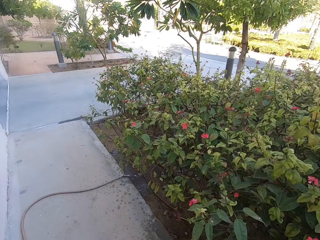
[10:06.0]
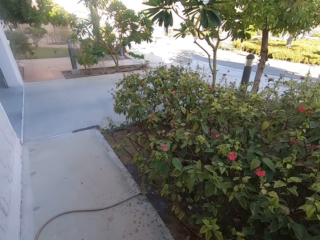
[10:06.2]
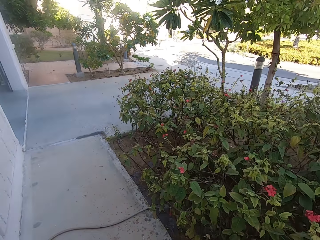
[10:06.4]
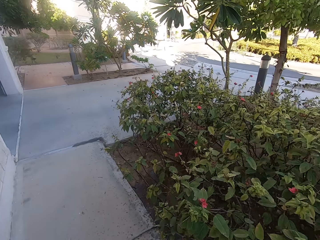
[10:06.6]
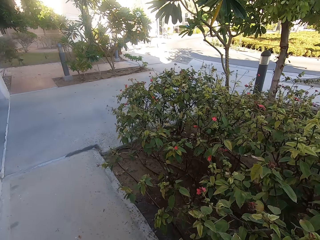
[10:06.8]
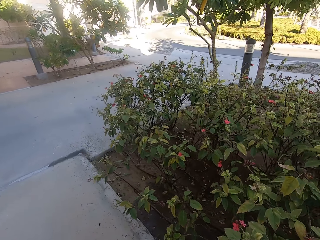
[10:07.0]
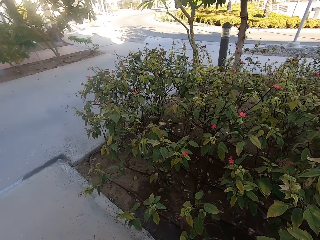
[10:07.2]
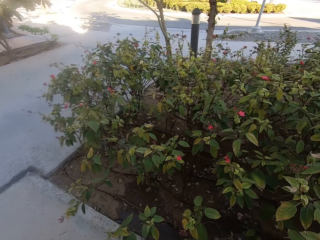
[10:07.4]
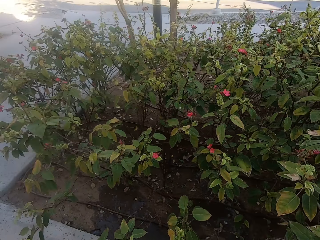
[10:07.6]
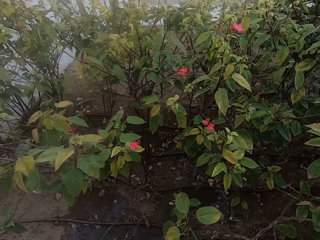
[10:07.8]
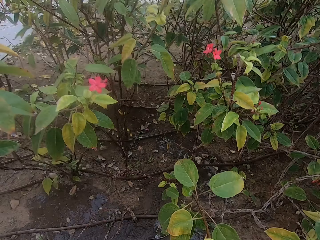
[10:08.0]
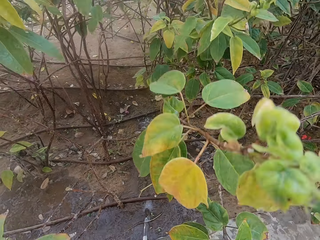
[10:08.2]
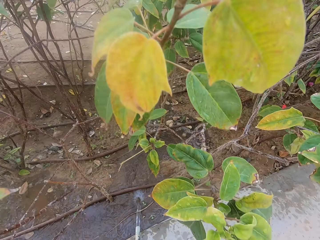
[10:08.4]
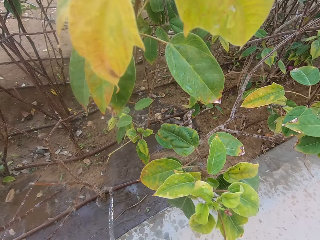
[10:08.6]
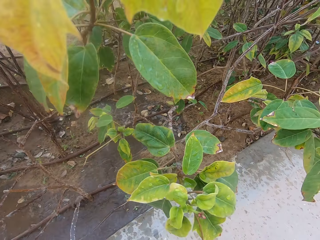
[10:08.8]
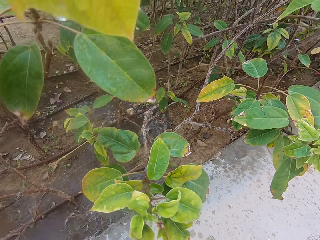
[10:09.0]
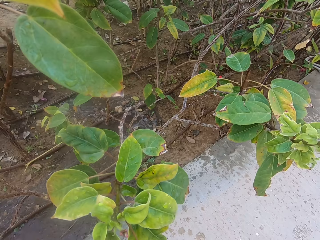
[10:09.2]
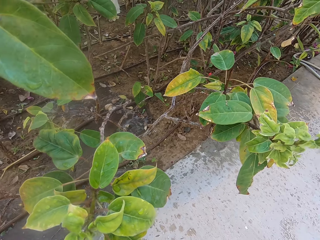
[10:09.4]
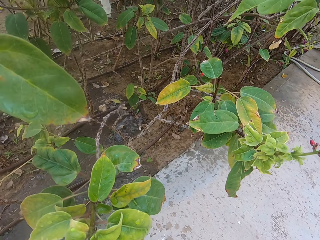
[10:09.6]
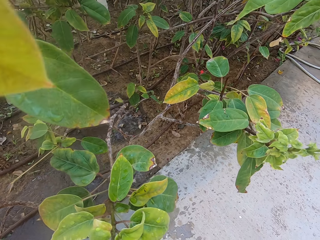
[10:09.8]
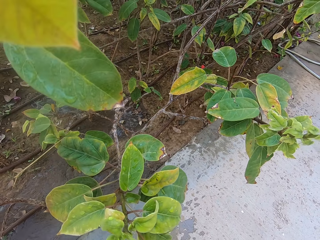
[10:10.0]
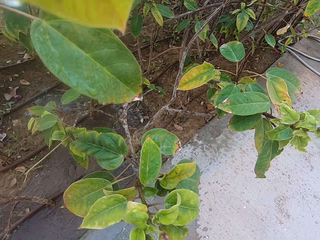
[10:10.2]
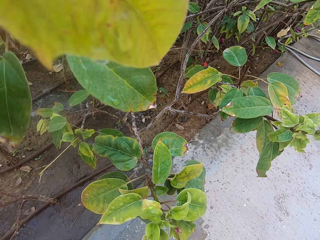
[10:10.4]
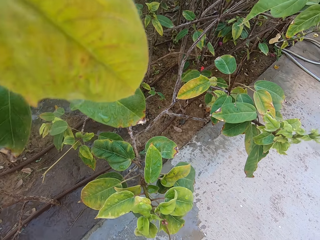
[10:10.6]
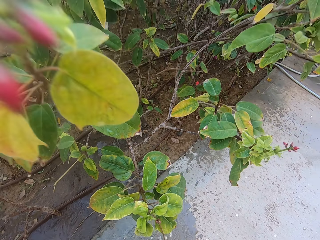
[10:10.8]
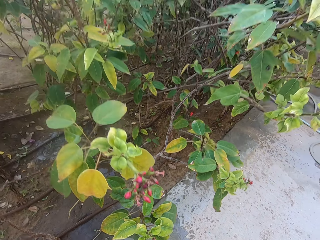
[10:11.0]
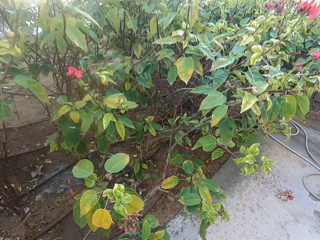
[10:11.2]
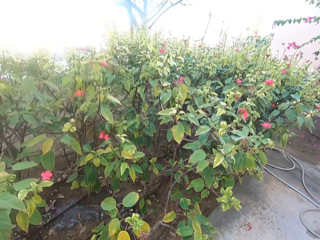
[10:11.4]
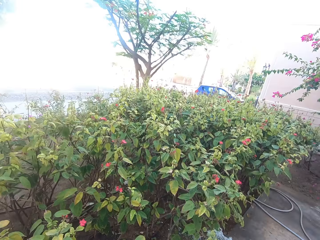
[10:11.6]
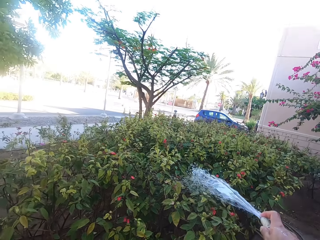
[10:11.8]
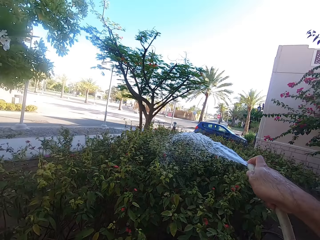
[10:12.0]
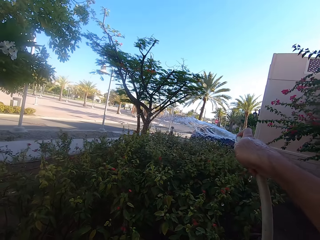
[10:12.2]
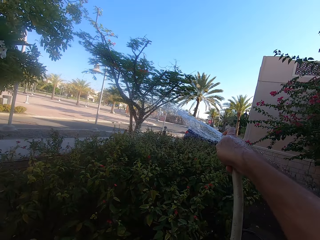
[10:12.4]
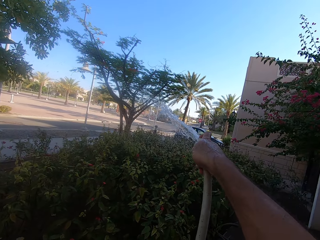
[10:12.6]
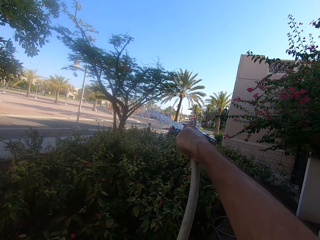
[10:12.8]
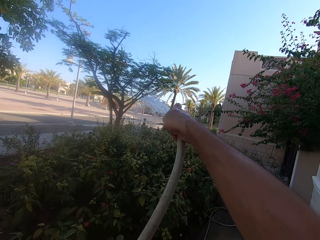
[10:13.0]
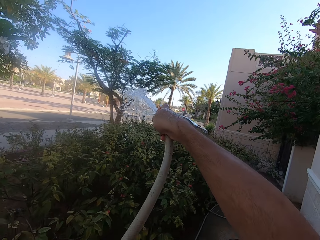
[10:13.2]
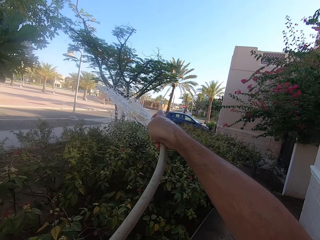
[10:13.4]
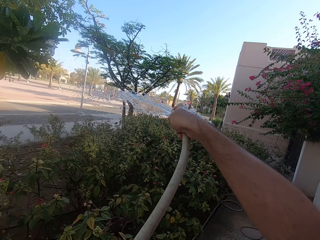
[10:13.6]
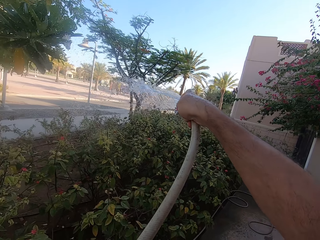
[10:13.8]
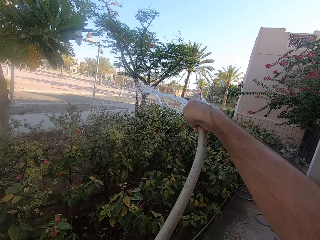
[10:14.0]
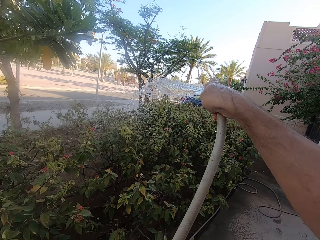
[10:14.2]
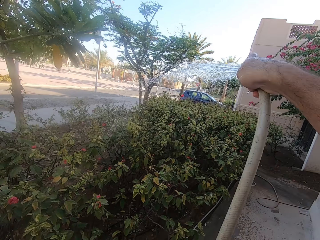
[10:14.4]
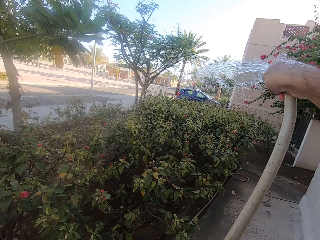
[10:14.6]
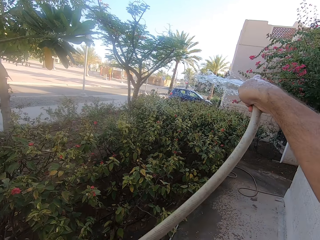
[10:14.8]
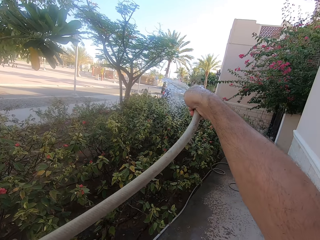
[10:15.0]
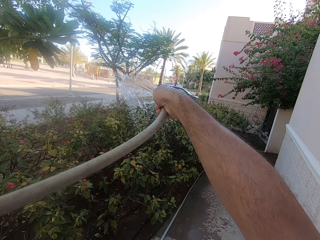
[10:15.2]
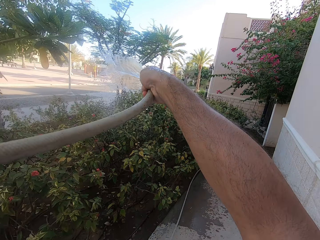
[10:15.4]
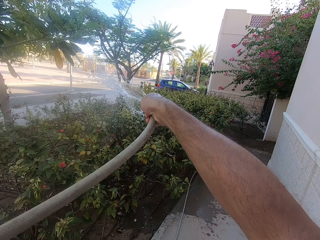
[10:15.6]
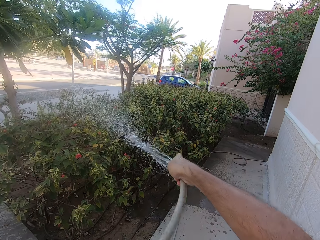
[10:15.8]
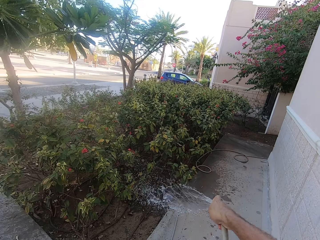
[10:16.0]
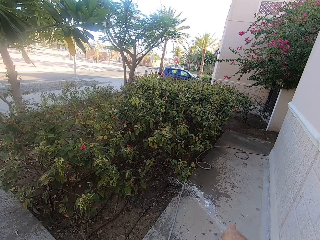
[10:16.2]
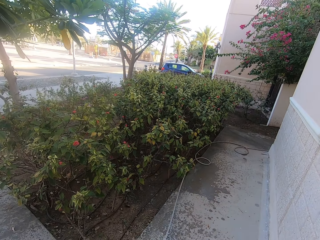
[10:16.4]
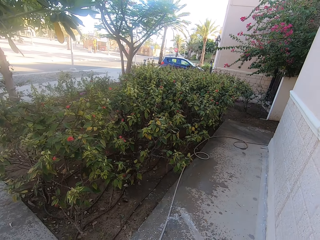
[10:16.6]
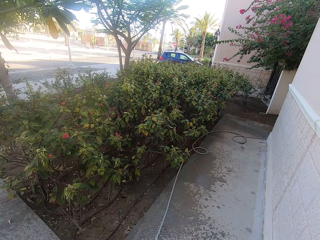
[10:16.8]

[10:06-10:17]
The camera wearer waters the flowers. They water the plants.

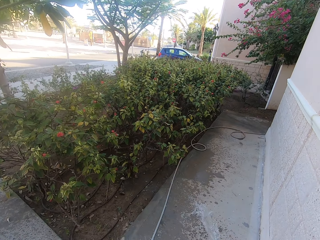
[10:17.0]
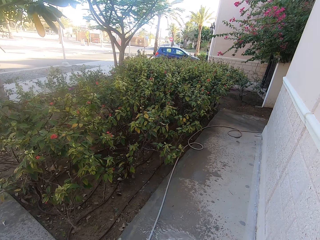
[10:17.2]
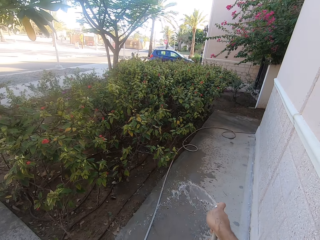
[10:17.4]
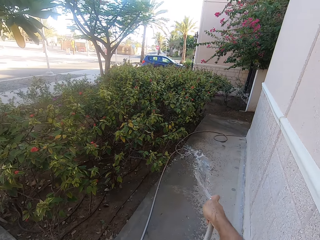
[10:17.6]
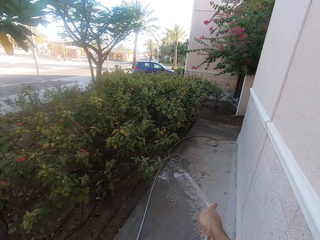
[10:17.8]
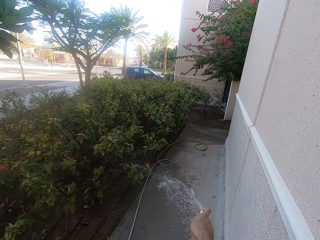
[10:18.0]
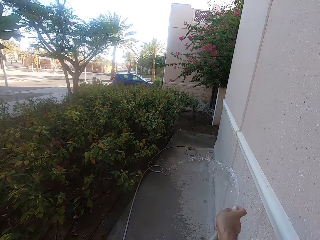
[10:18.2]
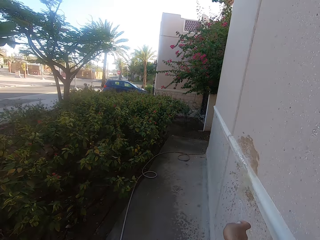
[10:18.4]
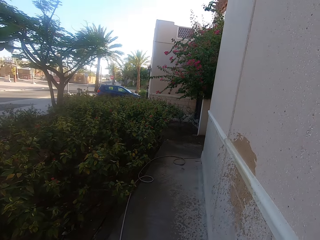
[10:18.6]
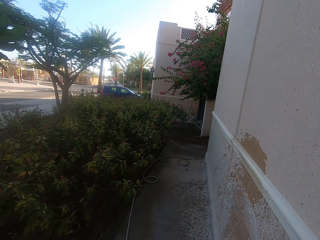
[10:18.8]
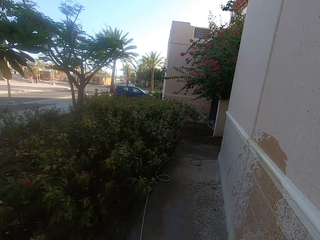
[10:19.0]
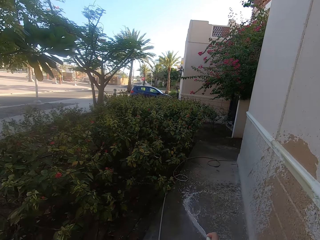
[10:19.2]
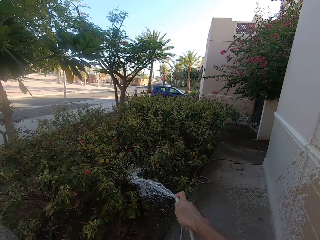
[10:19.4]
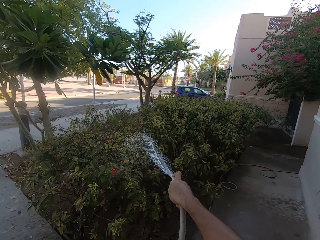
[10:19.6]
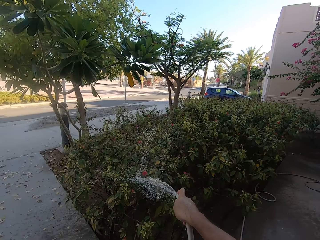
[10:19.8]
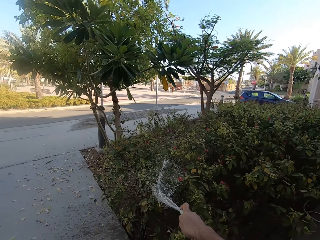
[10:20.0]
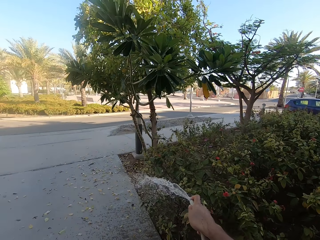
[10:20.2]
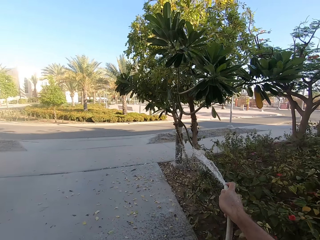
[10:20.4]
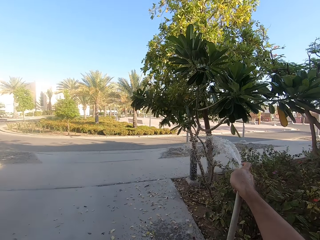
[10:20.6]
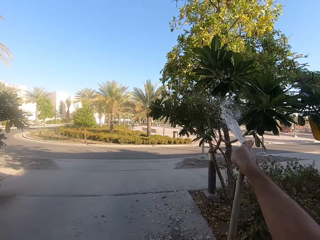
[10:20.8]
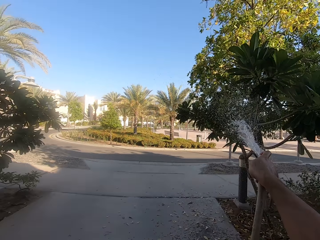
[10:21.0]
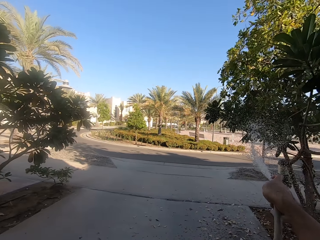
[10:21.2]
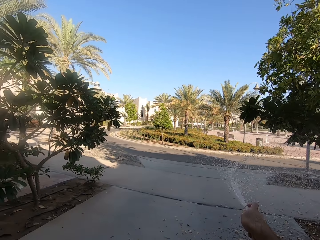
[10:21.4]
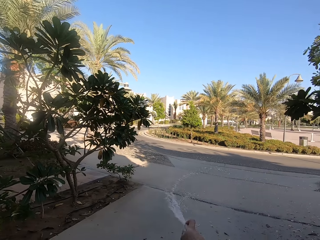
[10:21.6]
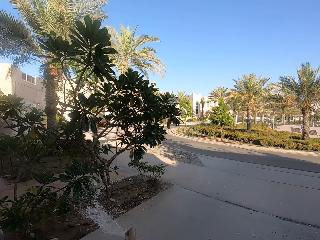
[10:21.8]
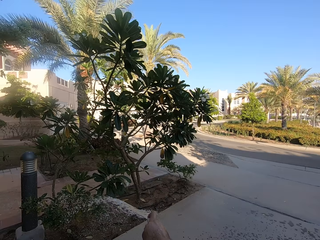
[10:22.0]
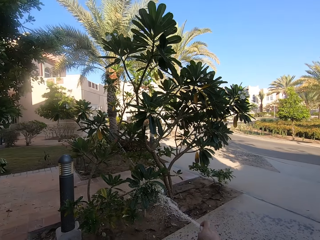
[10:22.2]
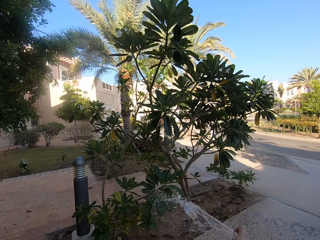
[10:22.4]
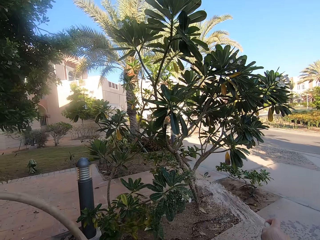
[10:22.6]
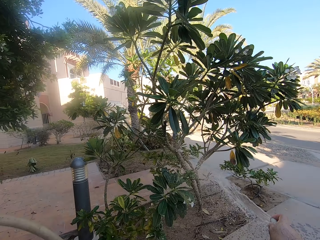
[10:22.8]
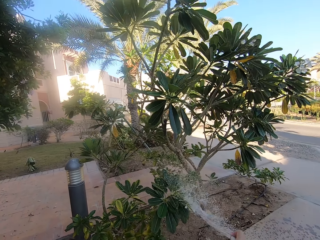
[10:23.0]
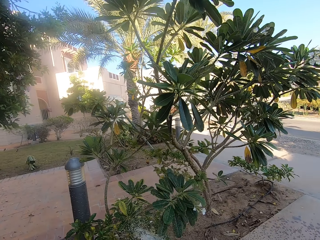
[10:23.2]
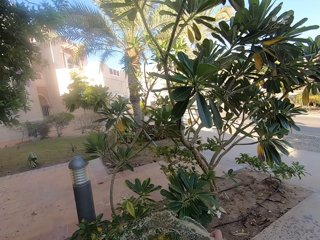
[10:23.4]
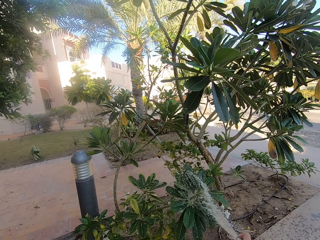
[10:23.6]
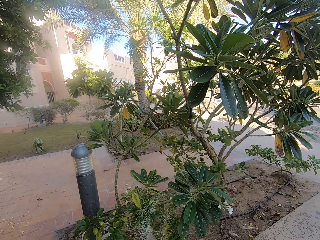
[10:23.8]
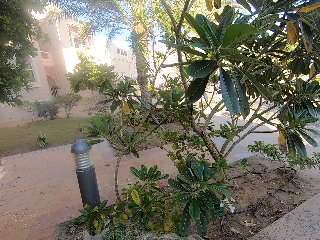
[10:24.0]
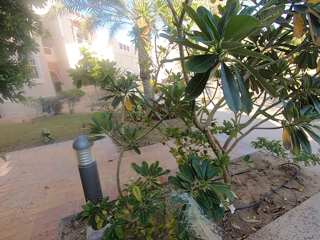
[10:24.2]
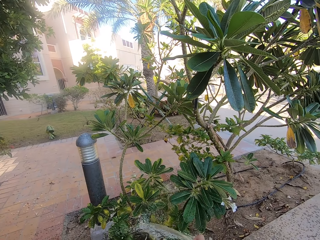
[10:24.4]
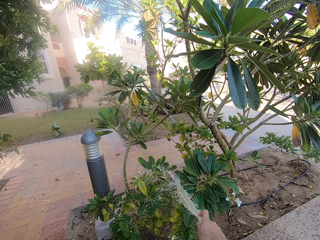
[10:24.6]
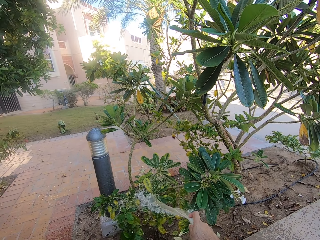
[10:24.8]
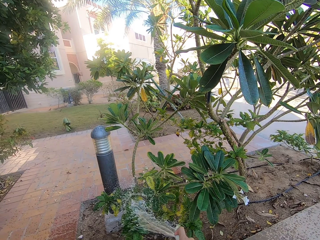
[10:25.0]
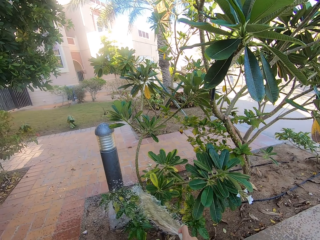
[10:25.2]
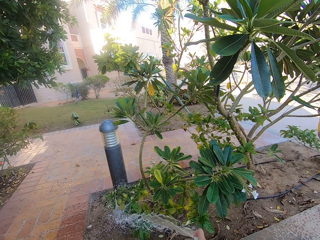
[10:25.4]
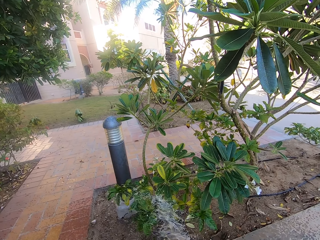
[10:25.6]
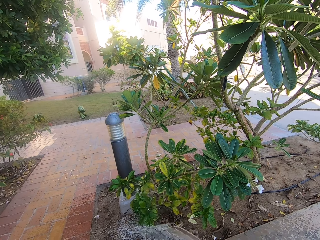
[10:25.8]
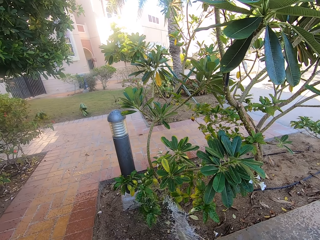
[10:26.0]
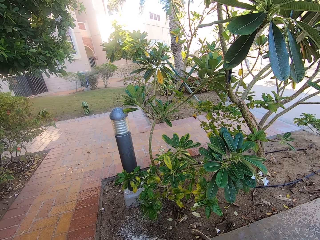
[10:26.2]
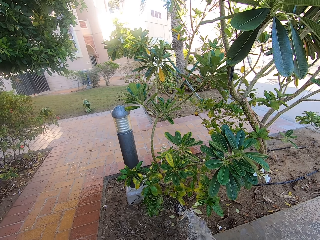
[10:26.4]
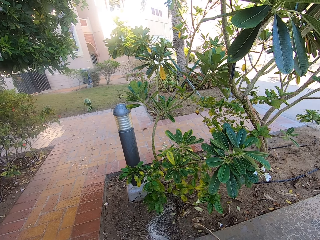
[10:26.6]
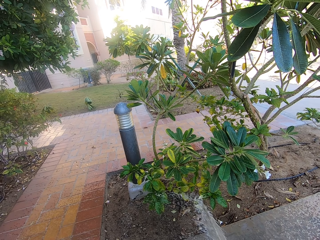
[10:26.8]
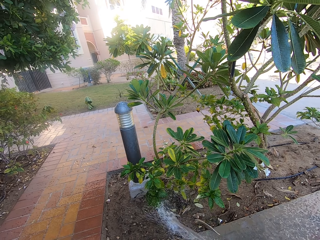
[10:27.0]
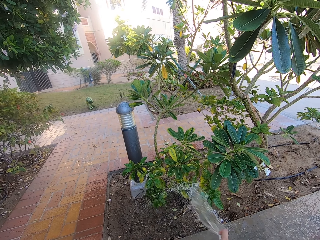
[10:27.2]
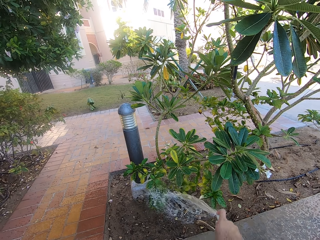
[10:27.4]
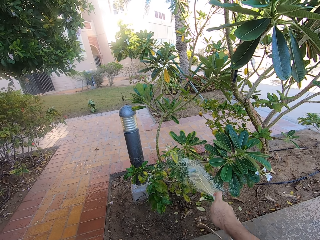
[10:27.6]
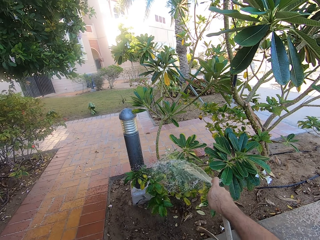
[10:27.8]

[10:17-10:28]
The camera wearer waters the verandah. They water the plants.
